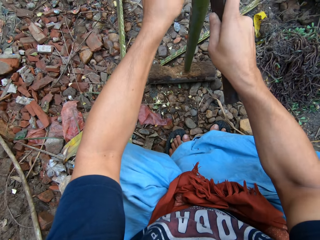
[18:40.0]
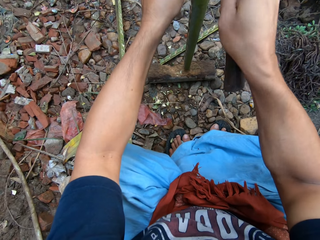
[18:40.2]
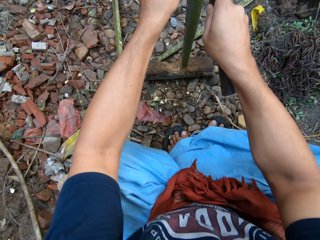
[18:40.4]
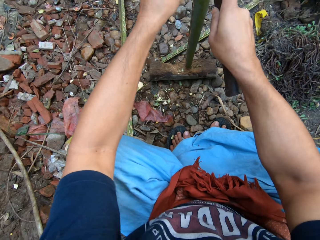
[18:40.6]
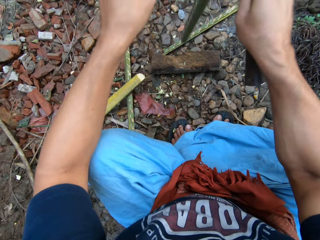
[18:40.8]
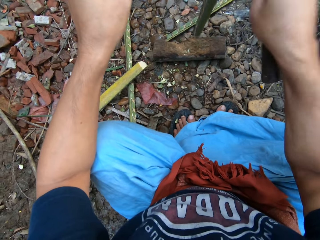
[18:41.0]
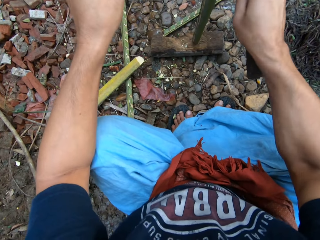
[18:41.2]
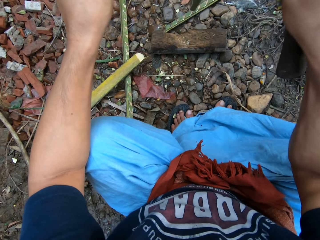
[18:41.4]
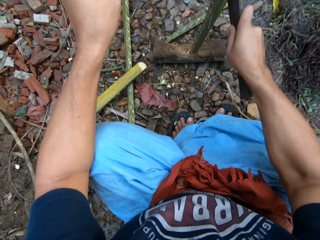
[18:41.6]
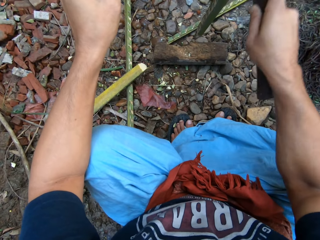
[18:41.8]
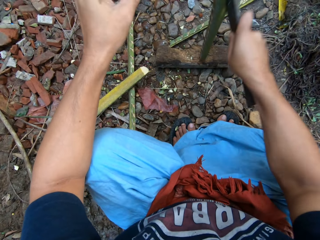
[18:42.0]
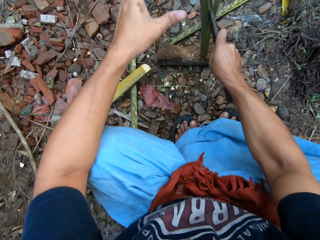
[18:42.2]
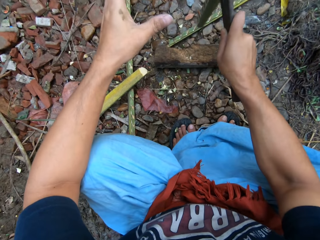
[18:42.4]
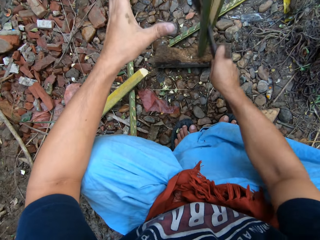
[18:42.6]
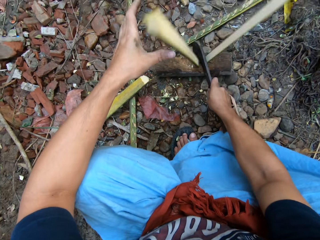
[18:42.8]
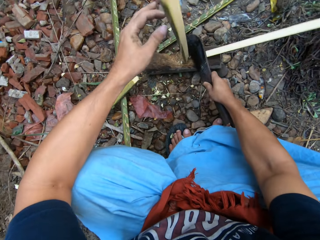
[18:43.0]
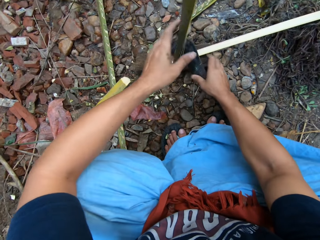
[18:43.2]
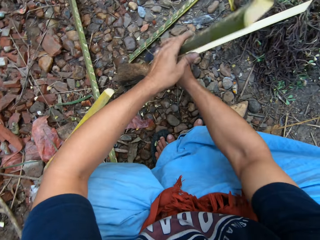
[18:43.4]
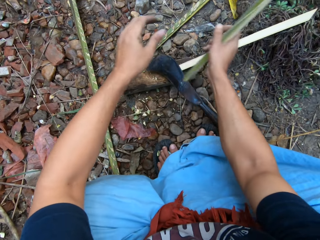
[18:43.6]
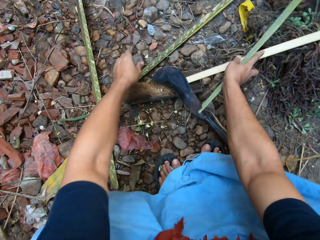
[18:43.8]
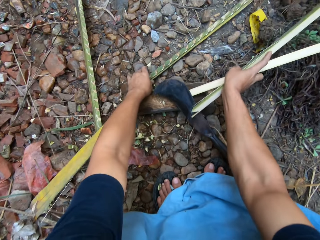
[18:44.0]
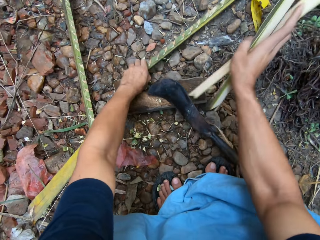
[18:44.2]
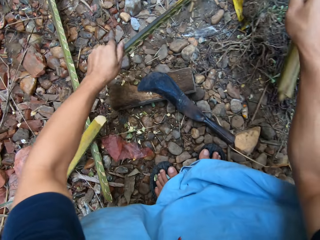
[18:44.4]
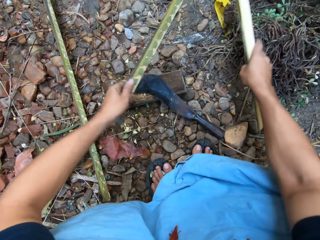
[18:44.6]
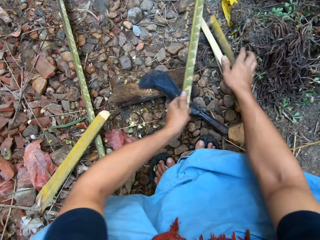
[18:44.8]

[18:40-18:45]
The camera wearer cuts the plant fiber. He hits the plant fiber on the wood. He drops the sickle knife on the wood block with his right hand. He puts the split bamboo on the ground with his right hand. He picks up the other split bamboo rod with his left hand. He puts the other split bamboo on the first split bamboo with his right hand.

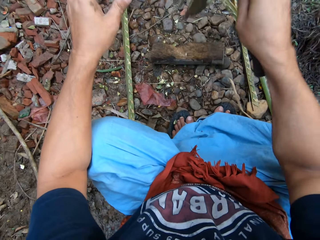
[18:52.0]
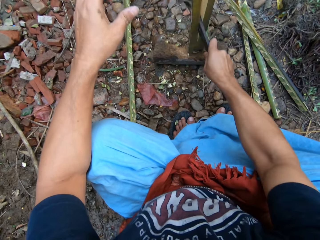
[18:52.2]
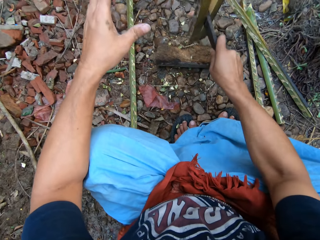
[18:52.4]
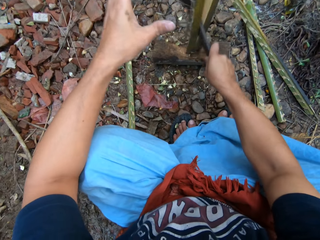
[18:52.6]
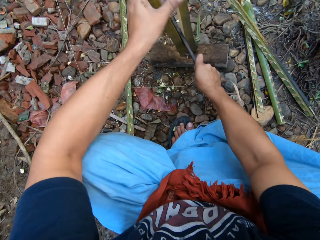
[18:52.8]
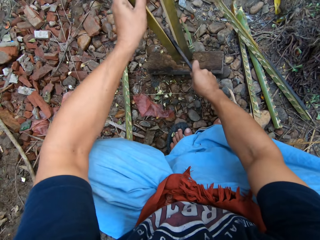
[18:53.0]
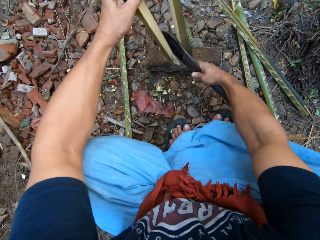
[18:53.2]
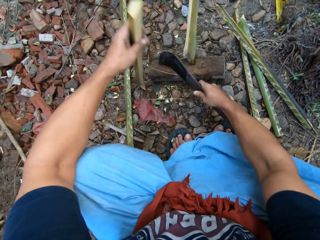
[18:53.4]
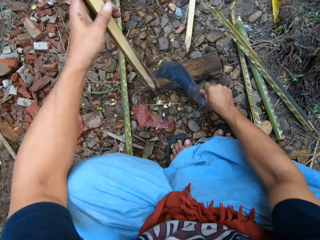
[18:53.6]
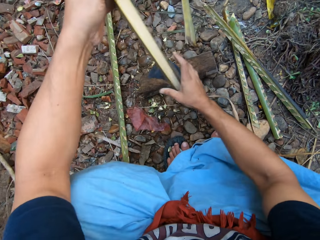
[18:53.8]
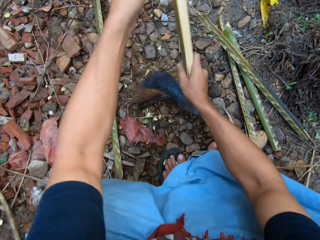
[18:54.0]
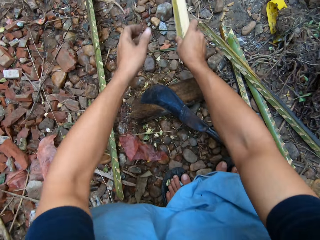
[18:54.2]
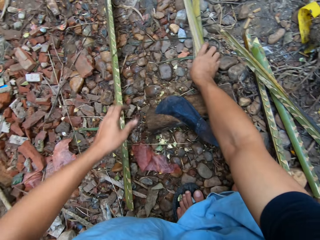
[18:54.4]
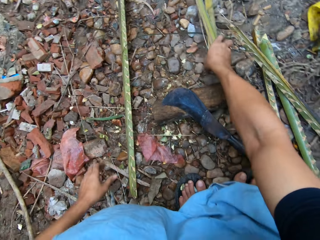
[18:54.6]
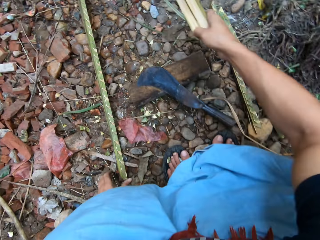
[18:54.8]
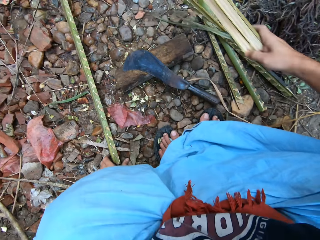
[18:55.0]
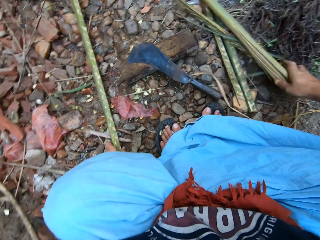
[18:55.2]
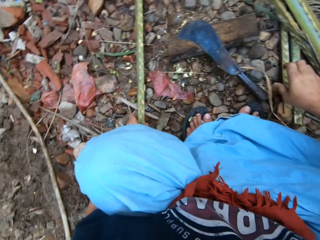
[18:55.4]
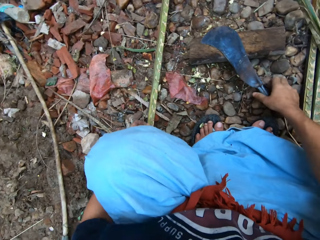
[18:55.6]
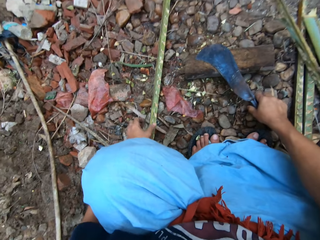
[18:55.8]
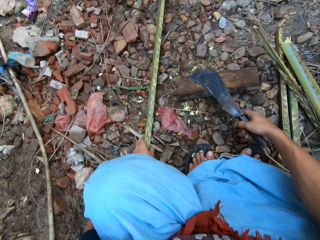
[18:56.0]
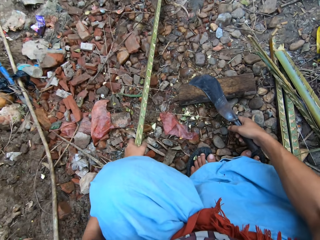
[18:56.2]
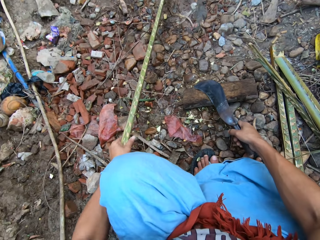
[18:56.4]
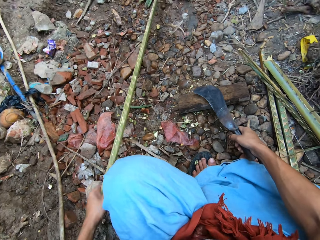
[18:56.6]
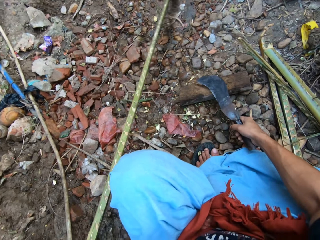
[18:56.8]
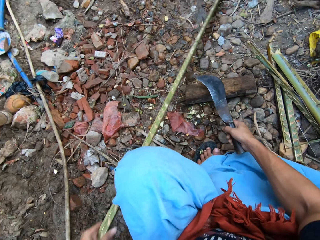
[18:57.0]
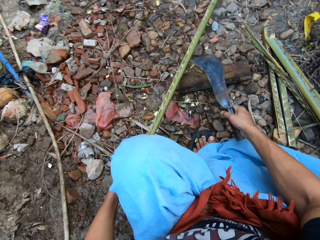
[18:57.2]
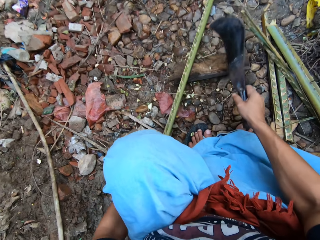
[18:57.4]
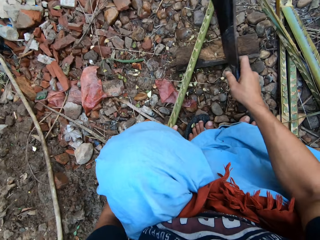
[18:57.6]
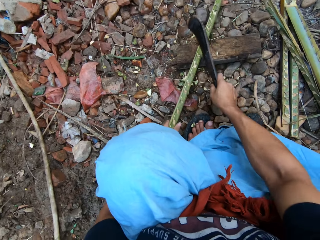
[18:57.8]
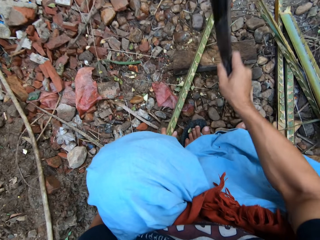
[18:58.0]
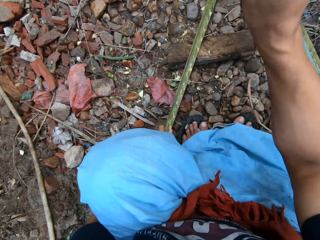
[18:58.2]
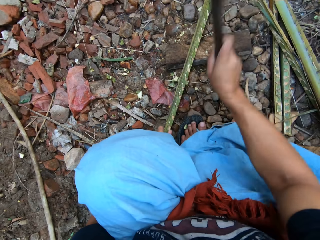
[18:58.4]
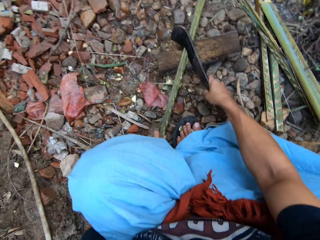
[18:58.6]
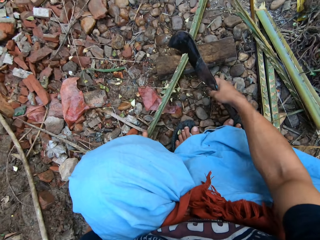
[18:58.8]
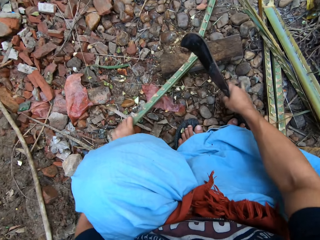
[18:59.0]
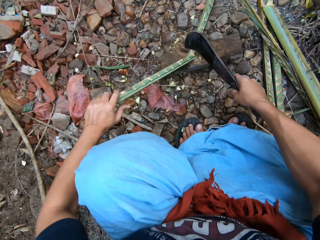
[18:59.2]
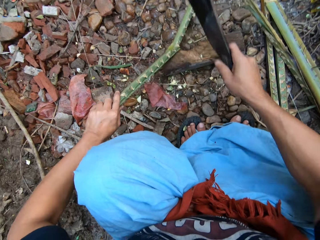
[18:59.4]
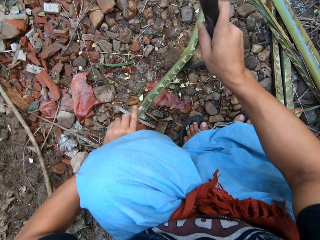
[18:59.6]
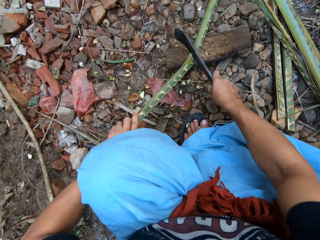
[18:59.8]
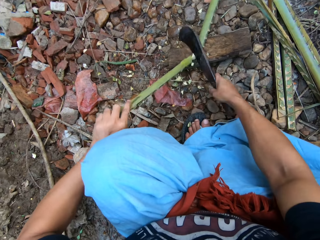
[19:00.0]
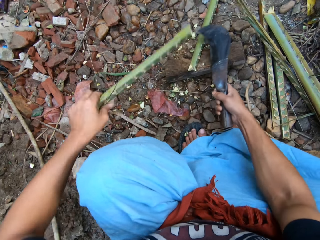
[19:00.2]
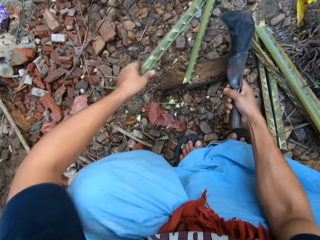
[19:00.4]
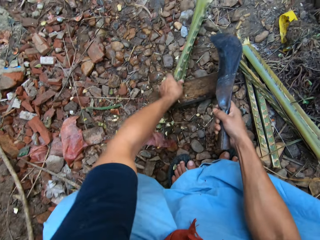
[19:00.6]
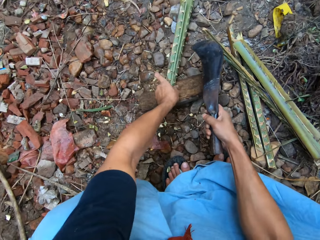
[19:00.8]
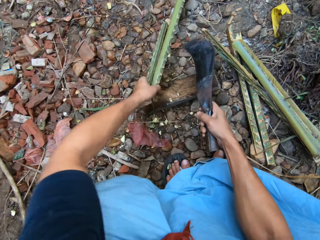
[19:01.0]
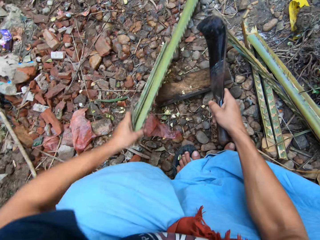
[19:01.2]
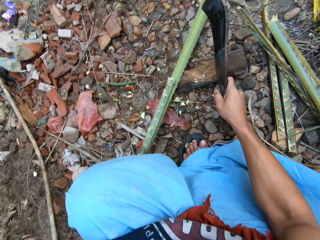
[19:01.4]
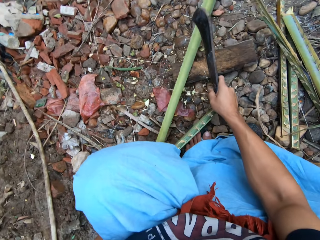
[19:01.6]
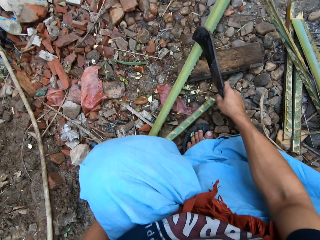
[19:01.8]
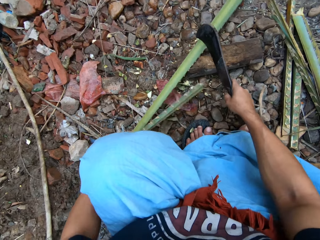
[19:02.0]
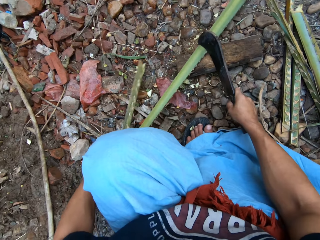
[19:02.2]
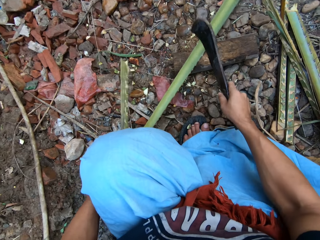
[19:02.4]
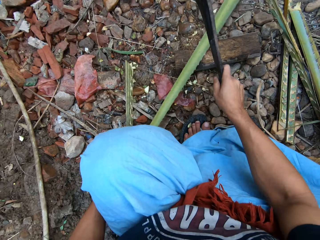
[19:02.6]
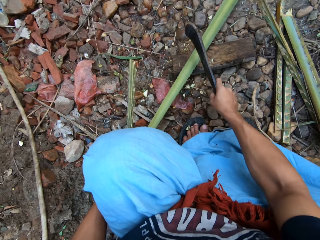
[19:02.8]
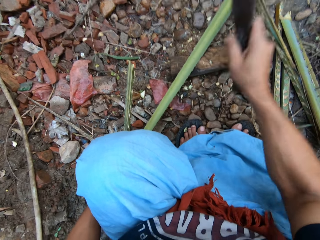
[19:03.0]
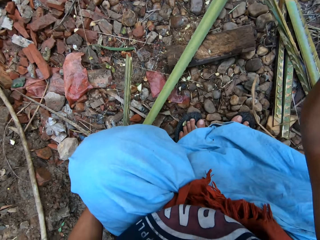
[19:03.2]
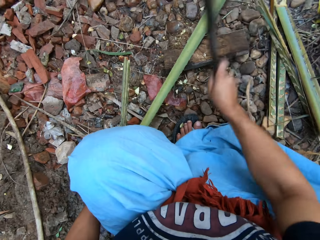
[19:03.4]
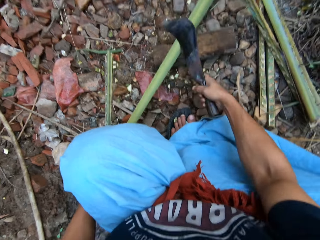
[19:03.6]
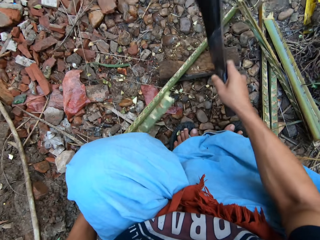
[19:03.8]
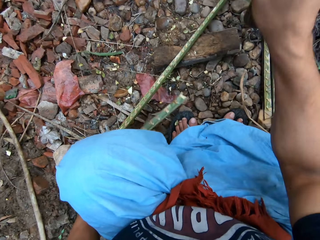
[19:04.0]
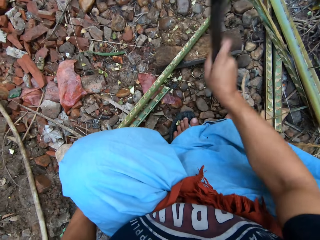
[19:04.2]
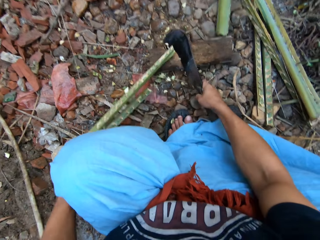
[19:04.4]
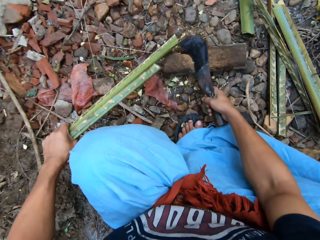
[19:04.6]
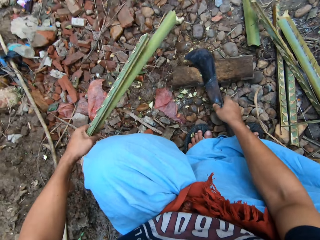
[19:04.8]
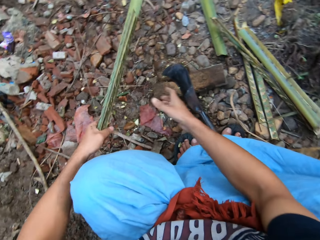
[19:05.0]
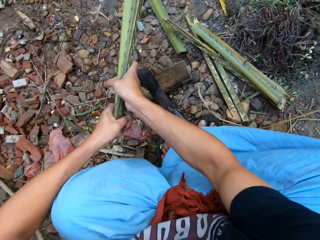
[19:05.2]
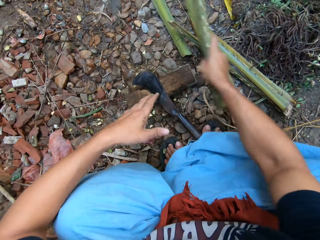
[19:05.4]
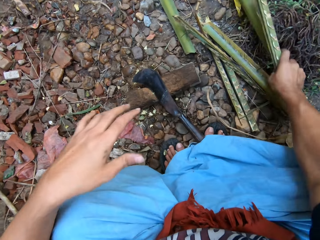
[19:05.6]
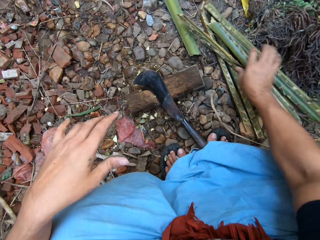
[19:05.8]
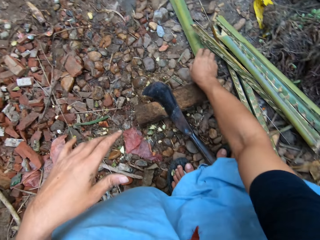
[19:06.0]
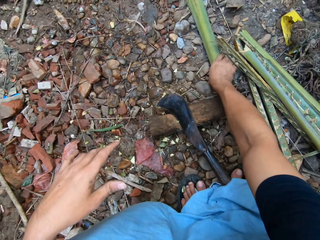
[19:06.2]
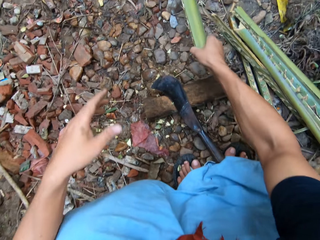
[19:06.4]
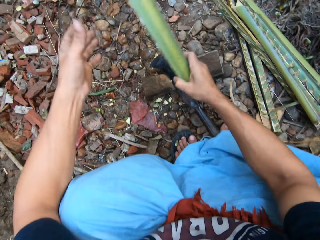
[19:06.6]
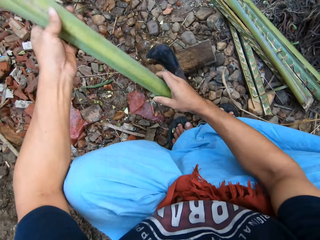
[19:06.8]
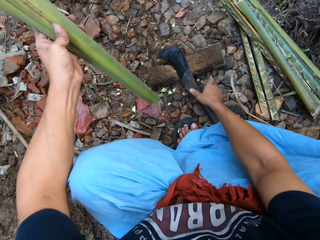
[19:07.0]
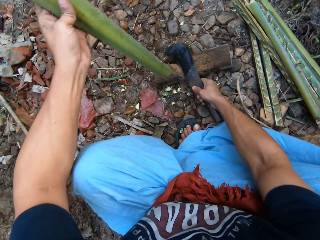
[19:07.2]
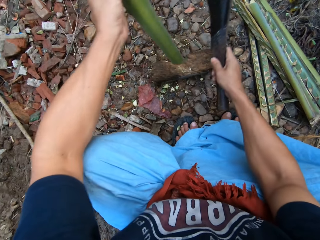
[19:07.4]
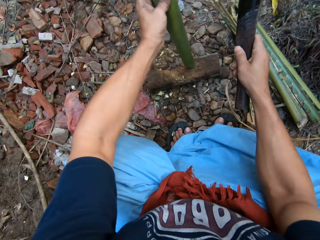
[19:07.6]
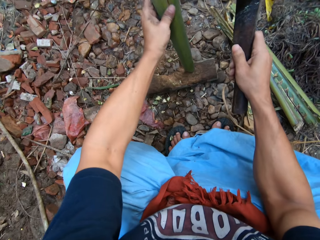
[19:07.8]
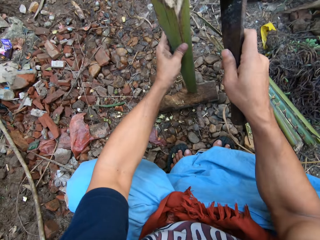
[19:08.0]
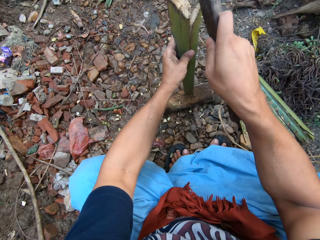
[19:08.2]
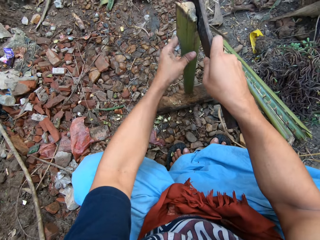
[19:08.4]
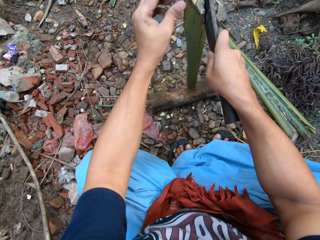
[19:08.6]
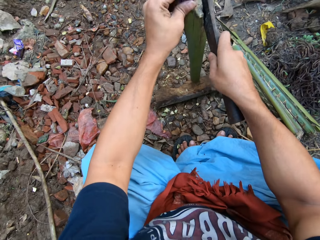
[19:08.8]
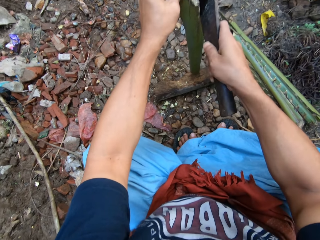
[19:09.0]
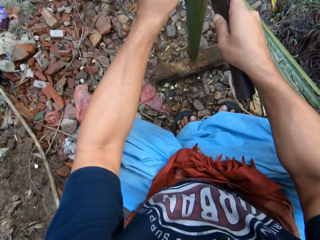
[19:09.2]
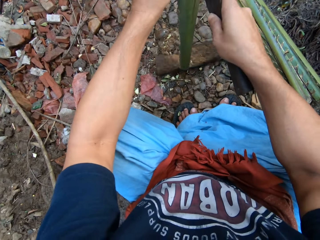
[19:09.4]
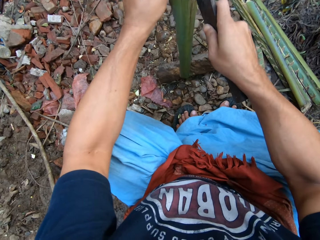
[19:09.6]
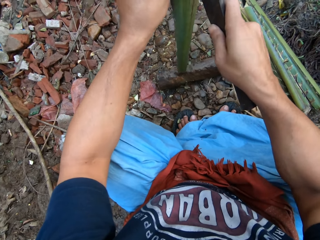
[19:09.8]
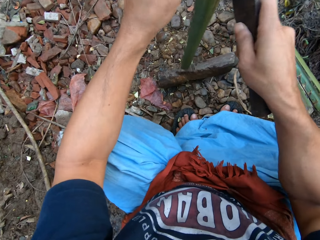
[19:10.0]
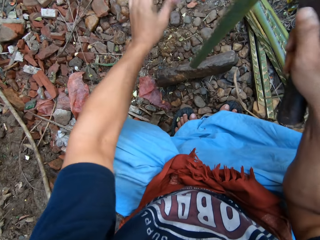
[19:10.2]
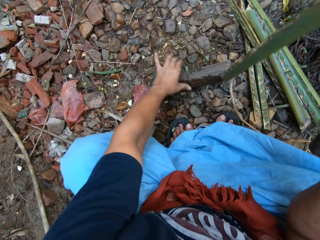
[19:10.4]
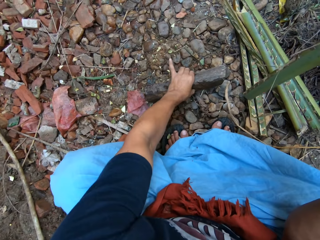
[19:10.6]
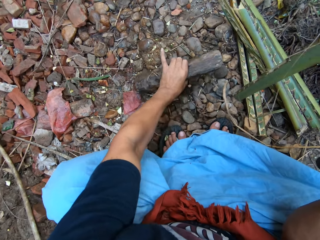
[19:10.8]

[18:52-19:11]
The camera wearer picks up the machete. He gathers the split bamboo with both hands. He drops the split bamboo rods on the other split bamboo rods with his right hand. He picks up the other bamboo rod from the ground with his left hand. He picks up the machete. He cuts the other bamboo rod in his left hand with the sickle knife in his right hand on the cutting block. He adjusts the long bamboo rod with his left hand. He picks plant fiber. He cuts the long bamboo rod in his left hand with the sickle knife in his right hand on the cutting block. He drops the machete. He gathers the short bamboo rods together with both hands. He drops the bamboo rods on the ground with his right hand. He picks up another short bamboo rod with his right hand. He passes the bamboo rod from his right hand to his left hand. He picks up the sickle knife from the ground with his right hand. He places the plant fiber on the wood vertically. He splits the short bamboo with the sickle knife in his right hand on the cutting block. He places the plant fiber on the wood vertically again.
